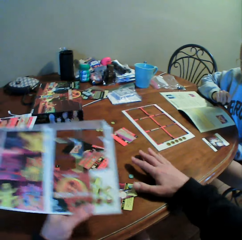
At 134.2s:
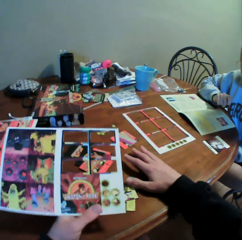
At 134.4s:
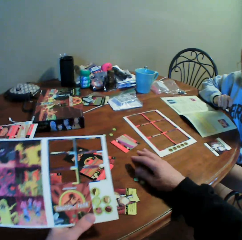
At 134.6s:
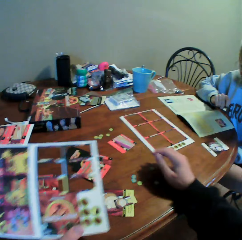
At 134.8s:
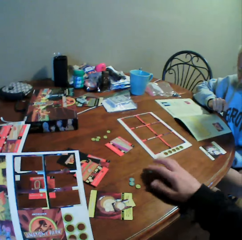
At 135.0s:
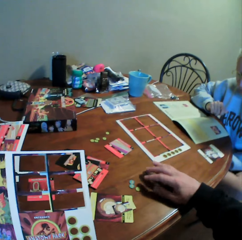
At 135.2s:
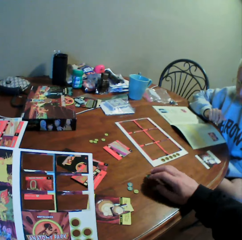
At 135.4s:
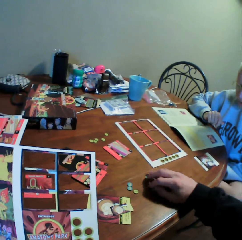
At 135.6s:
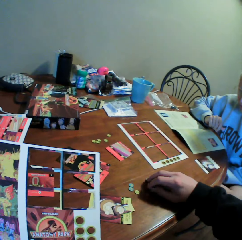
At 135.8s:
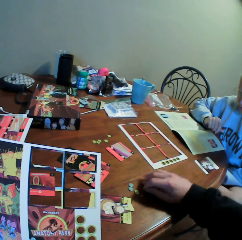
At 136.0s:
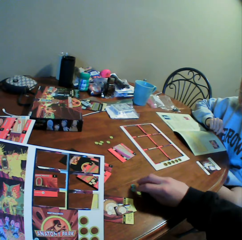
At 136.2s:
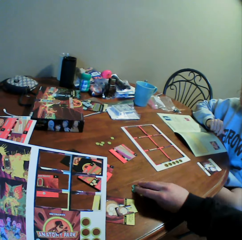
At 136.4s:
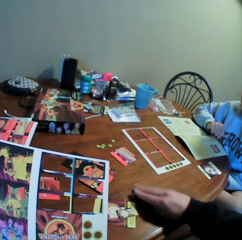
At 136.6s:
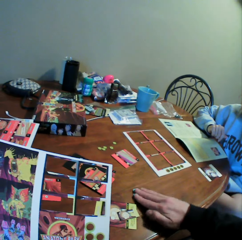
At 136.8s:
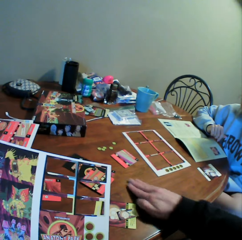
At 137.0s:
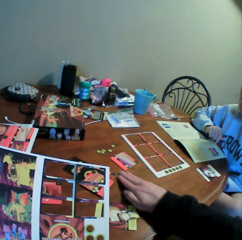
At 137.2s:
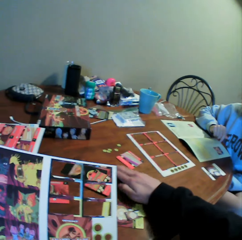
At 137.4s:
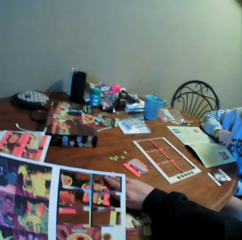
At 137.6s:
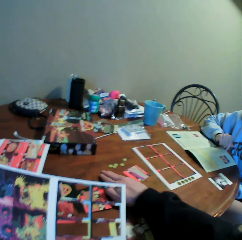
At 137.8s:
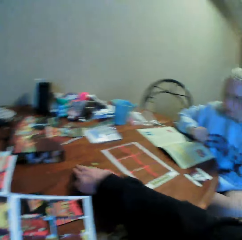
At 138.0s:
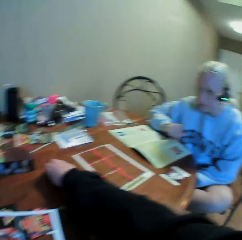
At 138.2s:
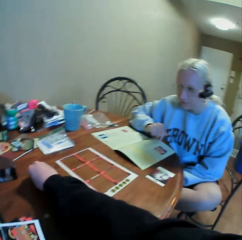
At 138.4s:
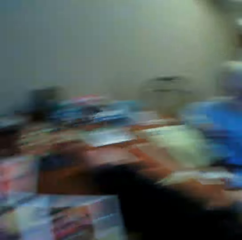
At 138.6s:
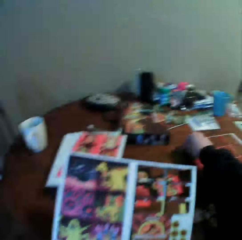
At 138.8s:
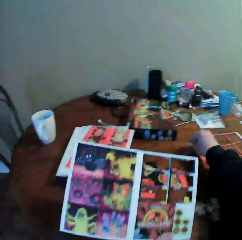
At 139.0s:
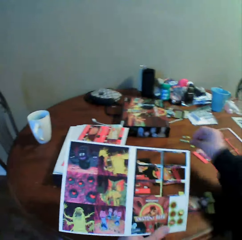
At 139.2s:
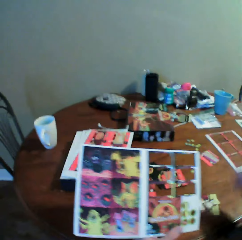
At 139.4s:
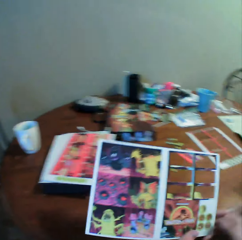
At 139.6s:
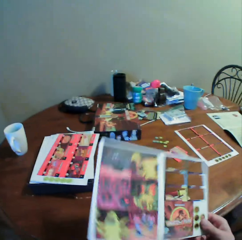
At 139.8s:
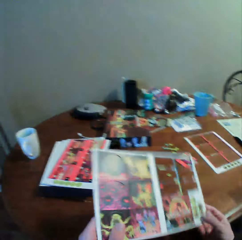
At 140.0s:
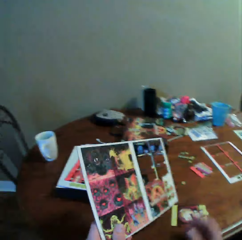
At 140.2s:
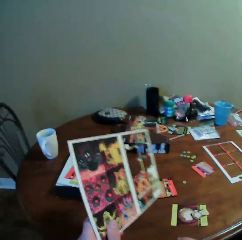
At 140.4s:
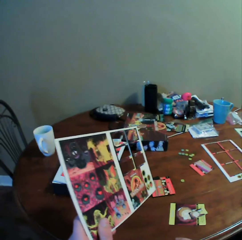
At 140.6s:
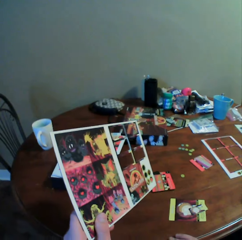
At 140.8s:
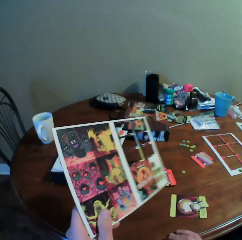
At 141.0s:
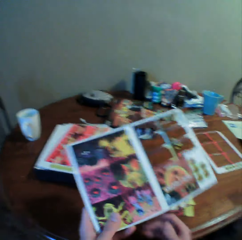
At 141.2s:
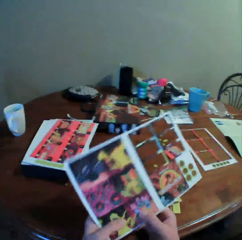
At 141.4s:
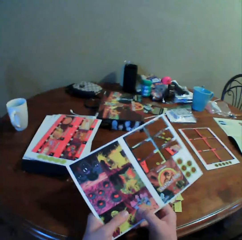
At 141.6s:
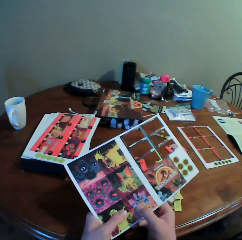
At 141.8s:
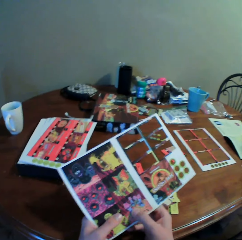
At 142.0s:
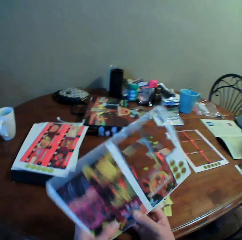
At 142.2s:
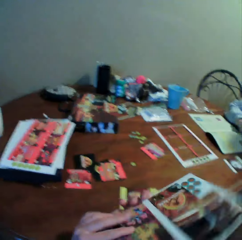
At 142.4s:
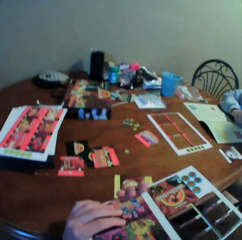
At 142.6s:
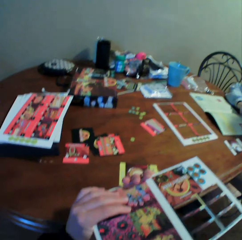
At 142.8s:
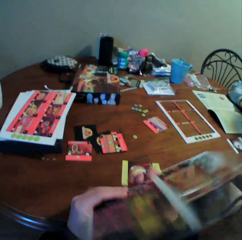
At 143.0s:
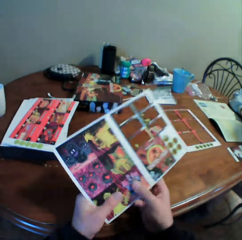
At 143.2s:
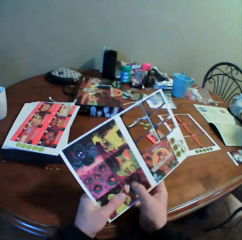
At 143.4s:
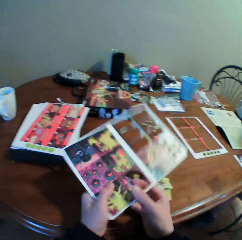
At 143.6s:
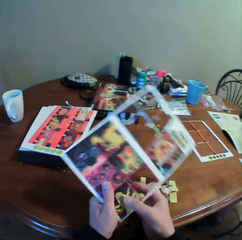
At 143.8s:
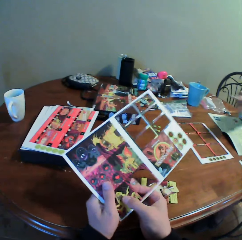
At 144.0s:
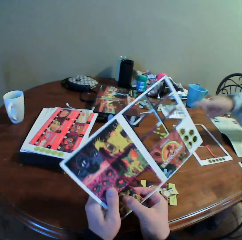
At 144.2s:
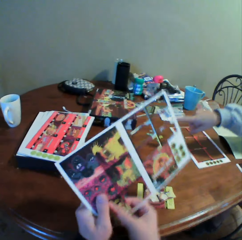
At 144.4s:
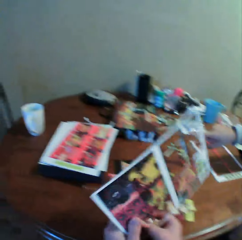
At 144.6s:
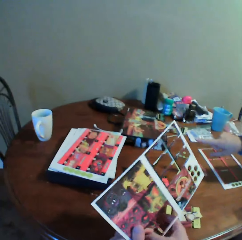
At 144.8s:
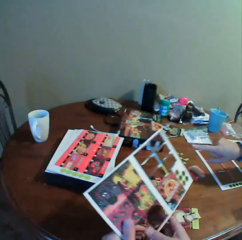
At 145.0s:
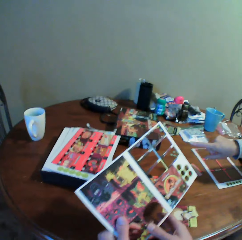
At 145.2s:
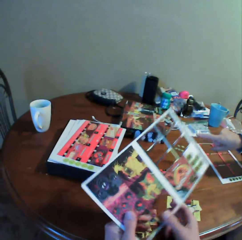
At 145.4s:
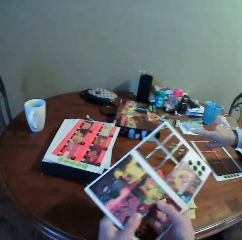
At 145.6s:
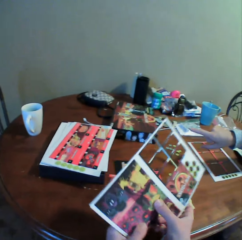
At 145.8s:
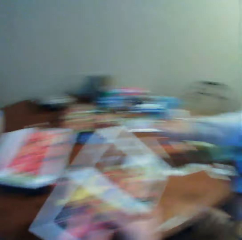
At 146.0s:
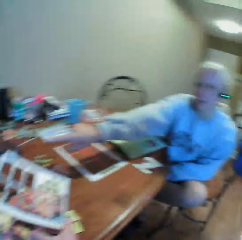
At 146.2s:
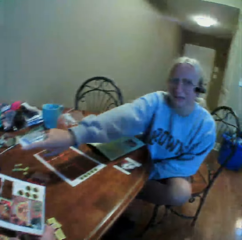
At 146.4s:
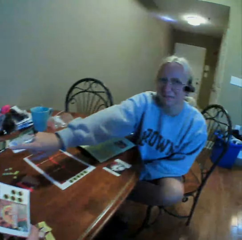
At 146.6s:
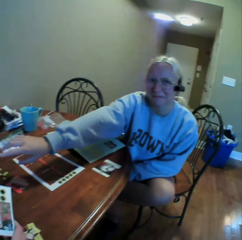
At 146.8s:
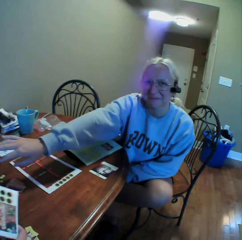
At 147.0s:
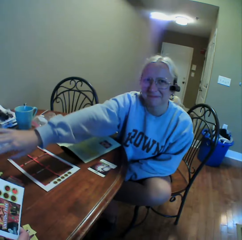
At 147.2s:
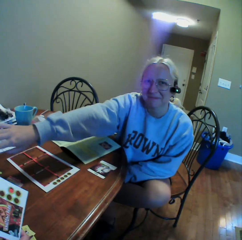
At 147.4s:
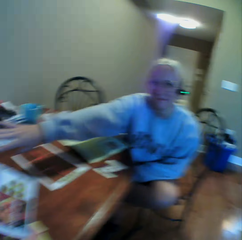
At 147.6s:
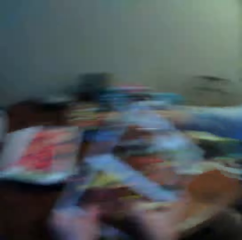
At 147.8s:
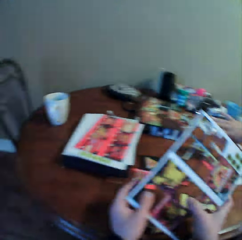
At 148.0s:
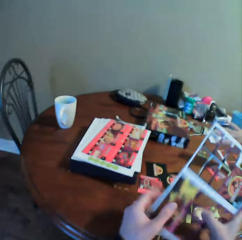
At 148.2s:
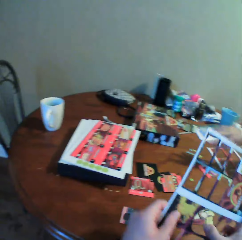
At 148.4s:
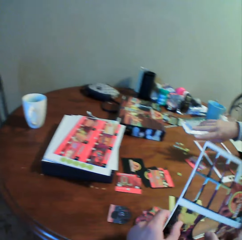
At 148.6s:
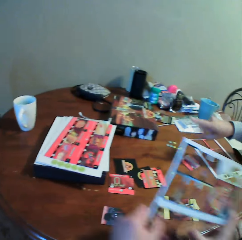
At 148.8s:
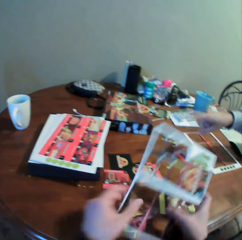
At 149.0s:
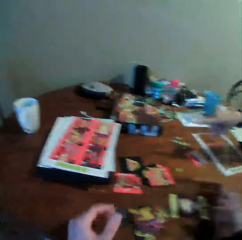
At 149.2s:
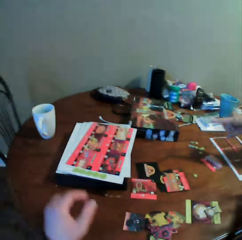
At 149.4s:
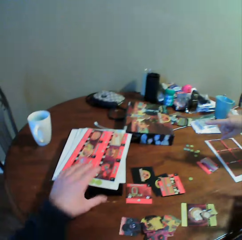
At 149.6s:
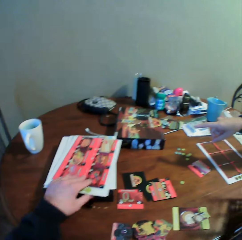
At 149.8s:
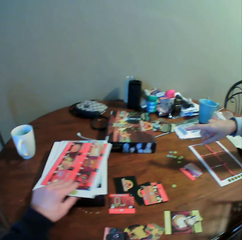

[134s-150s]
The camera wearer moves the cards on the table. He collects counters together. He interacts with a woman. He turns the cards assemble board in his hands and removes the cards from the cards assemble board. The woman points with her finger on the table. The camera wearer looks around the house, stares at the woman, and looks around the house. He removes the cards from the cards assemble board.

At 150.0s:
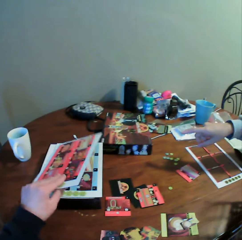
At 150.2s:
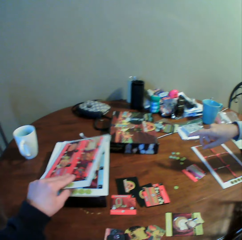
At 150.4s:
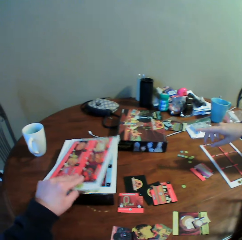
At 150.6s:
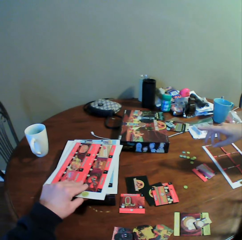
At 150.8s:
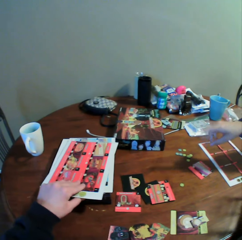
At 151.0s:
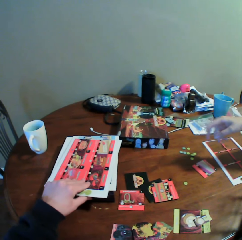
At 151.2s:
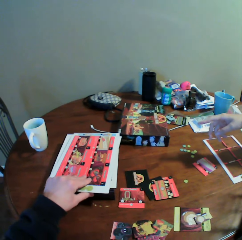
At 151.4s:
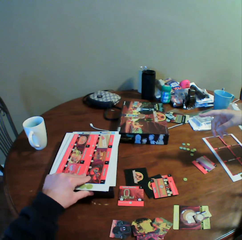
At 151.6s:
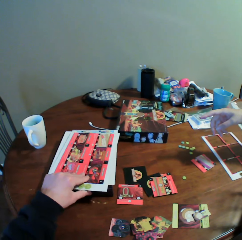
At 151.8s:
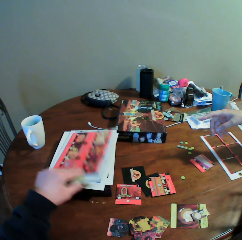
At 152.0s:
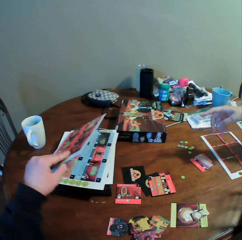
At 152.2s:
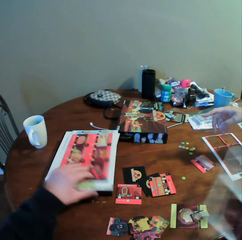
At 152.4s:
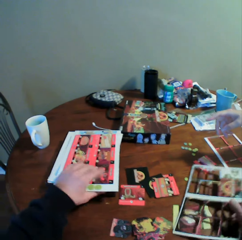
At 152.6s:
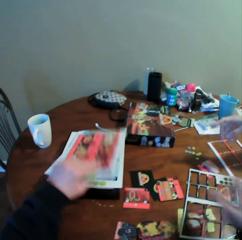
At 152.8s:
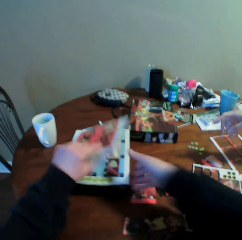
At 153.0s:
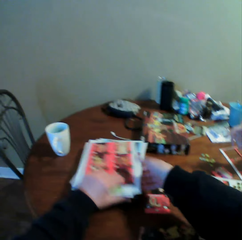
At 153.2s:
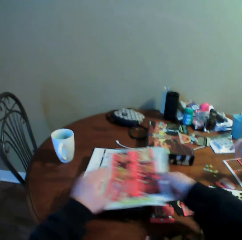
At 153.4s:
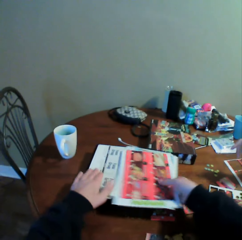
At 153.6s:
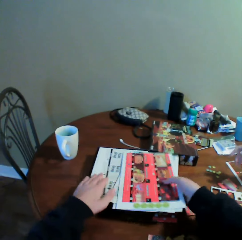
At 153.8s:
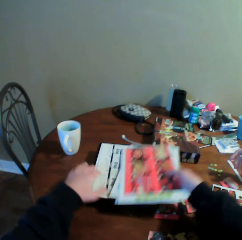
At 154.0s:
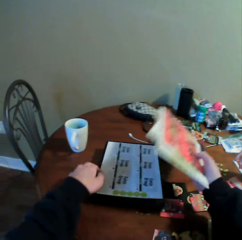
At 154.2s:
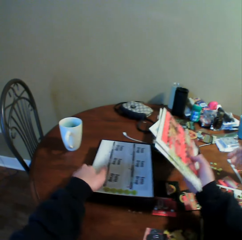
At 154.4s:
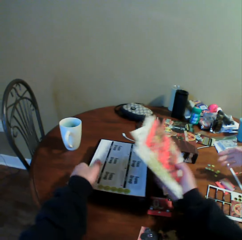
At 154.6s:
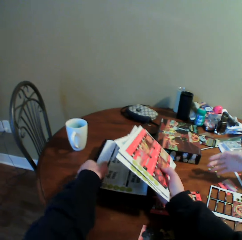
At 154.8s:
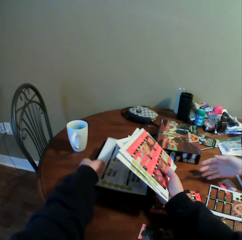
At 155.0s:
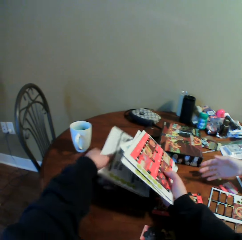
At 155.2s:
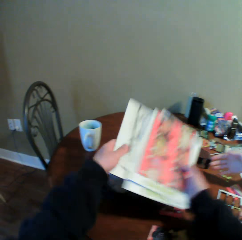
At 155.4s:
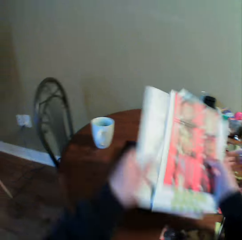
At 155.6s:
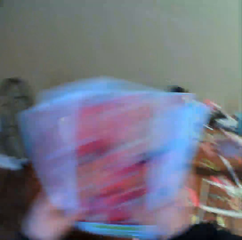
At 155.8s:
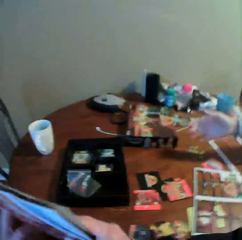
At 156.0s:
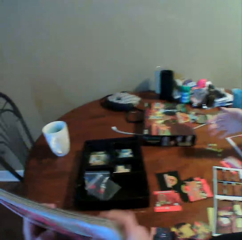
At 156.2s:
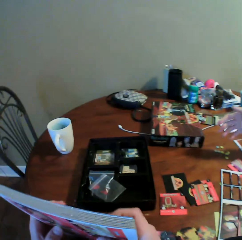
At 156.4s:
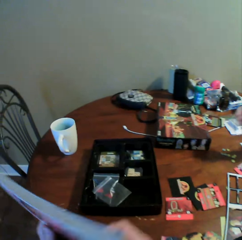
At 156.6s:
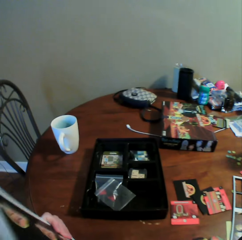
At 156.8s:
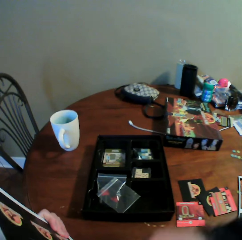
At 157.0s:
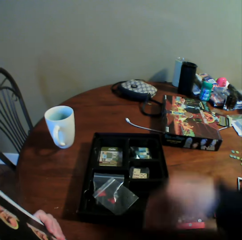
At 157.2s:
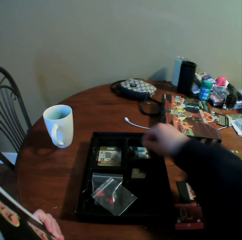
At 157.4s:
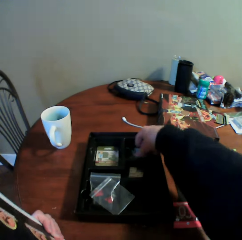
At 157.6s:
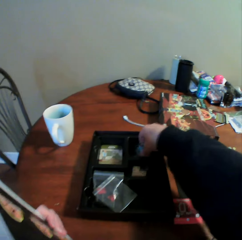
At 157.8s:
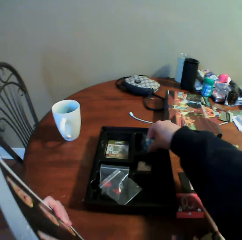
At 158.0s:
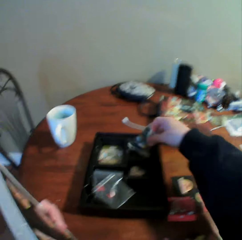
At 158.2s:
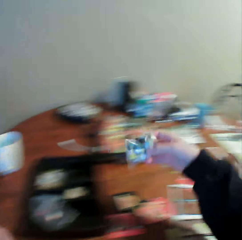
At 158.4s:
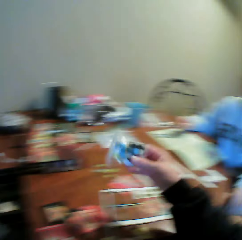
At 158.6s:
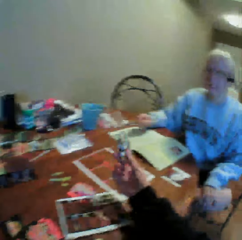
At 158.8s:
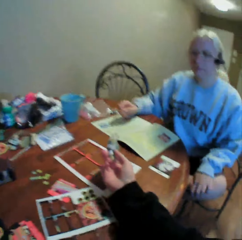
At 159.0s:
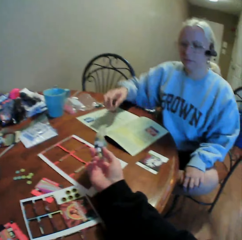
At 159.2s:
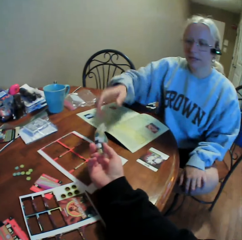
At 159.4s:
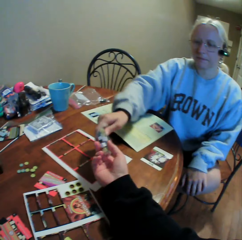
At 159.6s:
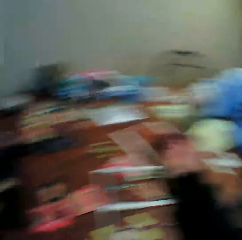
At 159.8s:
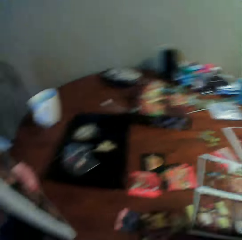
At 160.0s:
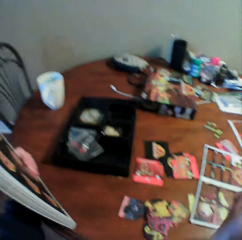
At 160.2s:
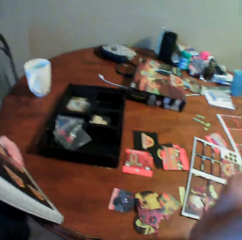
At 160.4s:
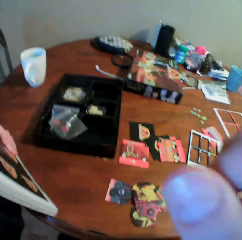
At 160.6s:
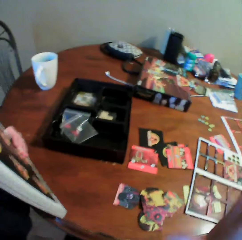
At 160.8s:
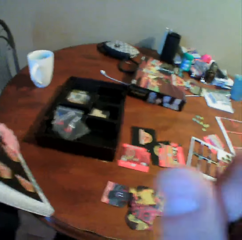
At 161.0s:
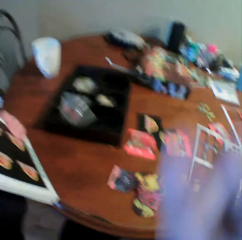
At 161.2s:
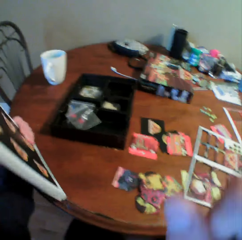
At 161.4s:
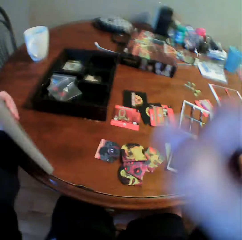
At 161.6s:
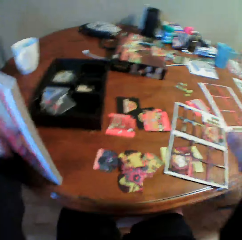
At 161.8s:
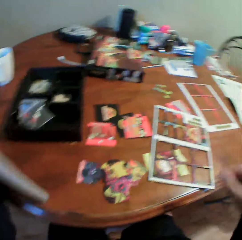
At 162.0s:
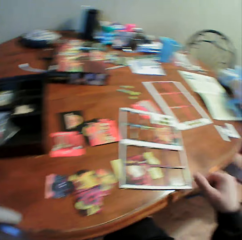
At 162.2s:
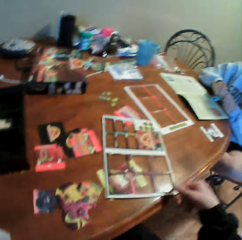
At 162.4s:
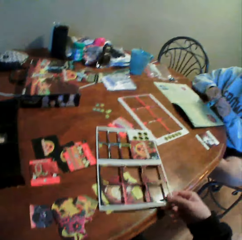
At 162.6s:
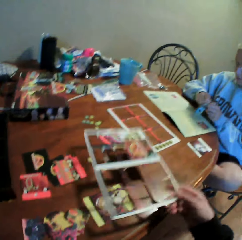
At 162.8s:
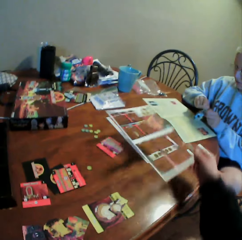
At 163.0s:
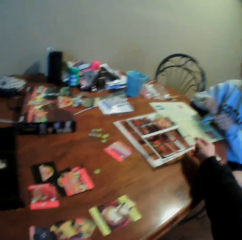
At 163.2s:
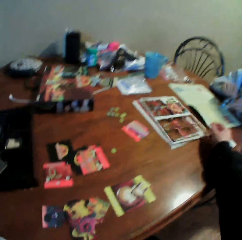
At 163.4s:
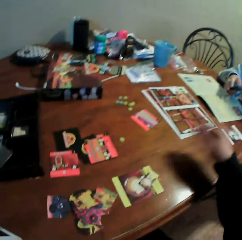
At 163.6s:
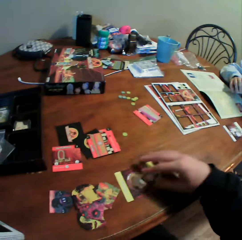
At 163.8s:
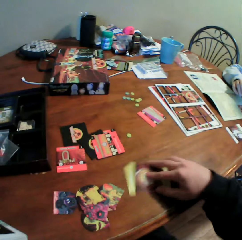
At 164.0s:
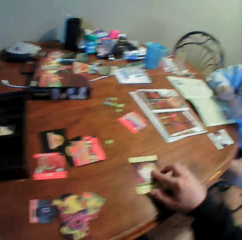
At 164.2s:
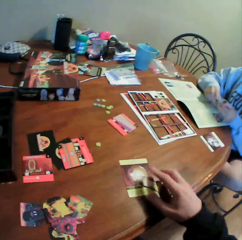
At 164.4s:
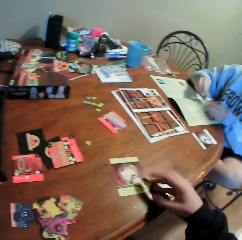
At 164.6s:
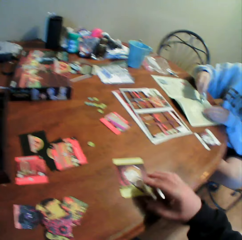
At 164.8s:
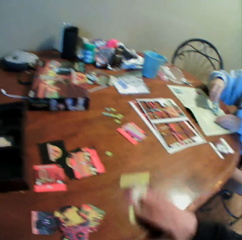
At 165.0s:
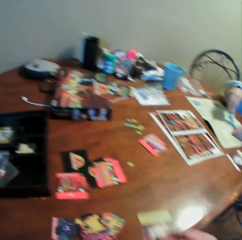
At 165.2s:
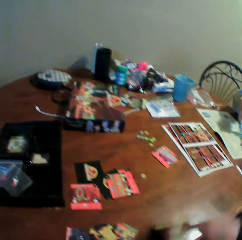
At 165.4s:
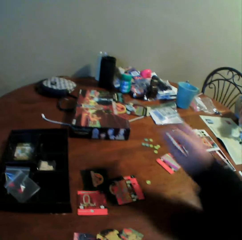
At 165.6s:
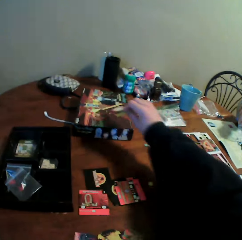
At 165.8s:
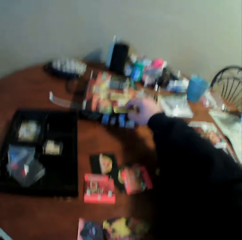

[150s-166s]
The camera wearer moves up the cards assemble board. A woman points with her finger on the table. The woman interacts with the camera wearer. The camera wearer drops the cards assemble board on the table. He picks up the cards assemble boards from the table and holds the cards assemble boards on the table. He picks up an object from the tray. The woman picks dice from the camera wearer. The camera wearer looks around the table and scratches the face with his hand. He moves the cards assemble board on the table. He puts holders together. He moves the cards on the table.
